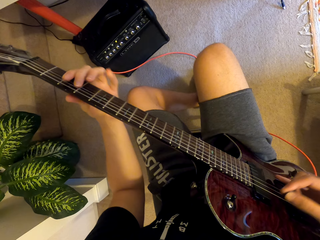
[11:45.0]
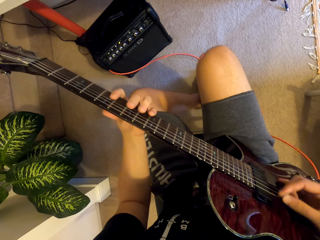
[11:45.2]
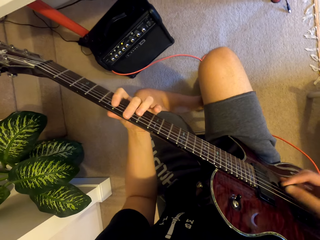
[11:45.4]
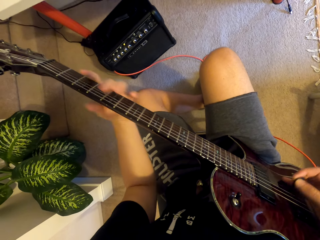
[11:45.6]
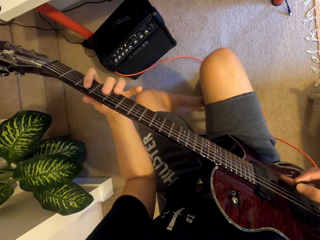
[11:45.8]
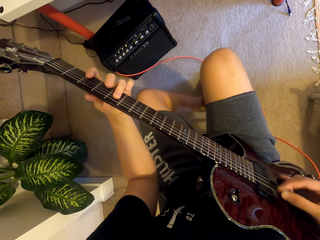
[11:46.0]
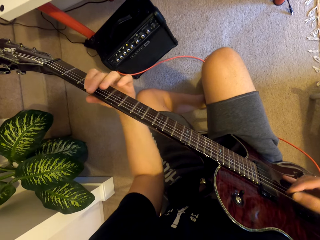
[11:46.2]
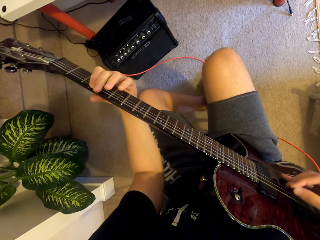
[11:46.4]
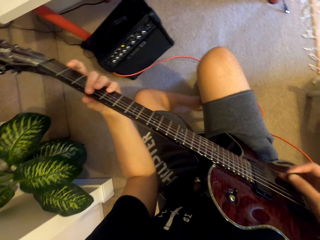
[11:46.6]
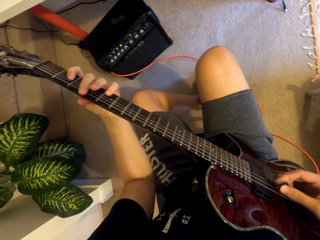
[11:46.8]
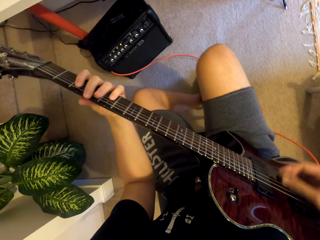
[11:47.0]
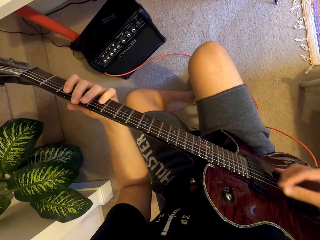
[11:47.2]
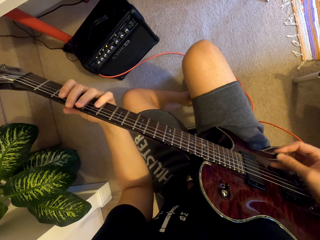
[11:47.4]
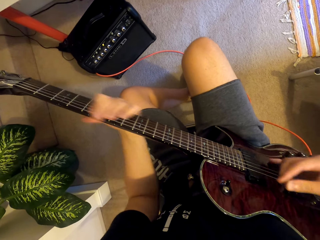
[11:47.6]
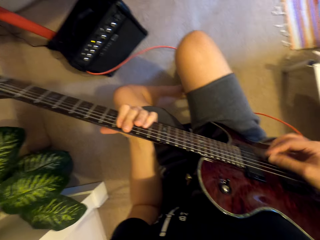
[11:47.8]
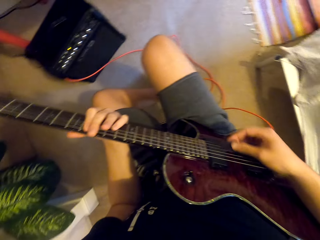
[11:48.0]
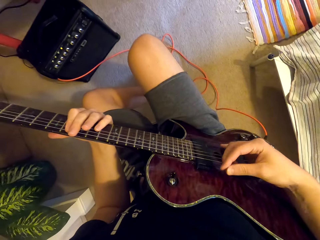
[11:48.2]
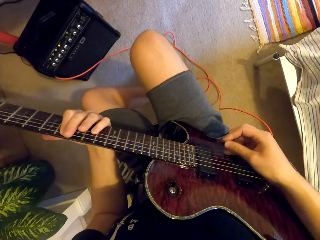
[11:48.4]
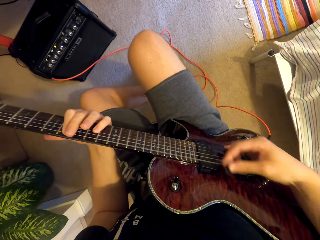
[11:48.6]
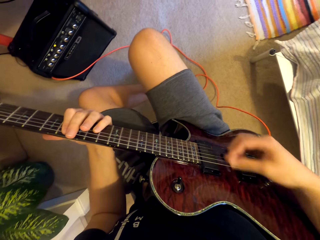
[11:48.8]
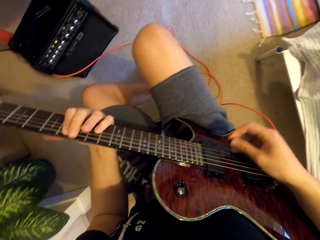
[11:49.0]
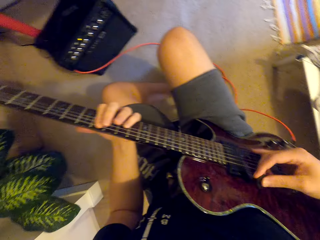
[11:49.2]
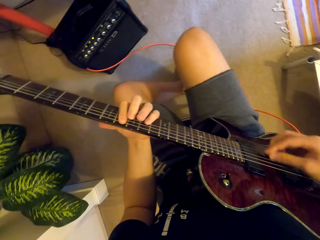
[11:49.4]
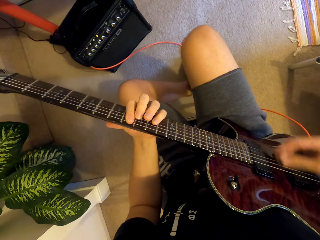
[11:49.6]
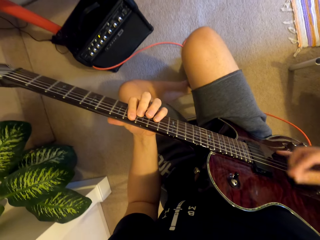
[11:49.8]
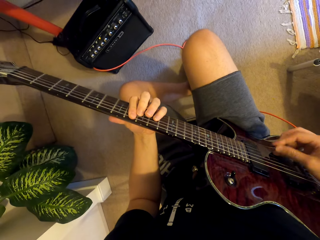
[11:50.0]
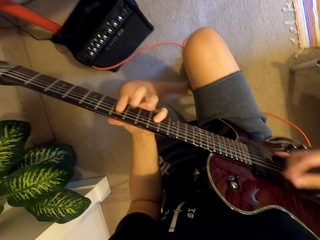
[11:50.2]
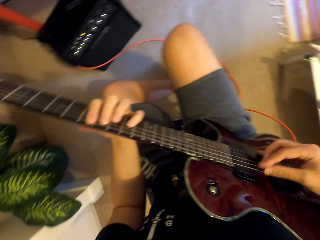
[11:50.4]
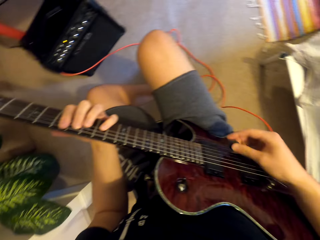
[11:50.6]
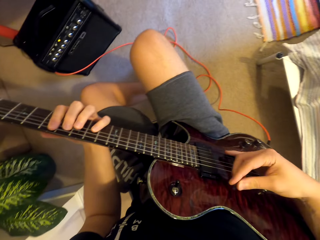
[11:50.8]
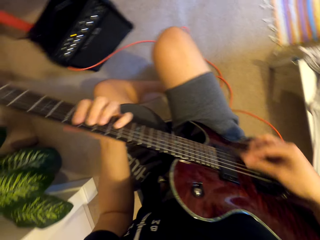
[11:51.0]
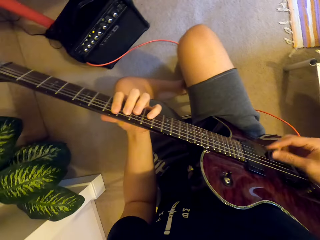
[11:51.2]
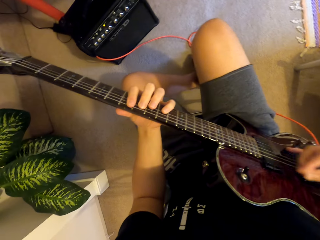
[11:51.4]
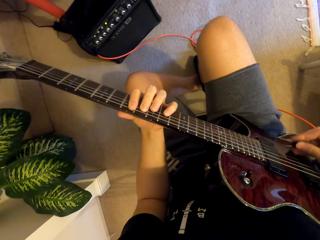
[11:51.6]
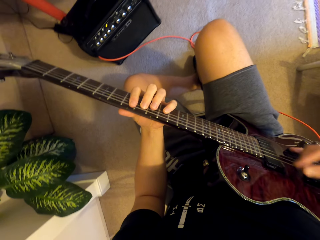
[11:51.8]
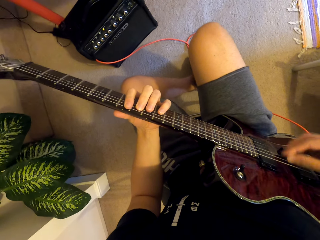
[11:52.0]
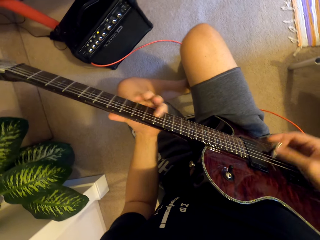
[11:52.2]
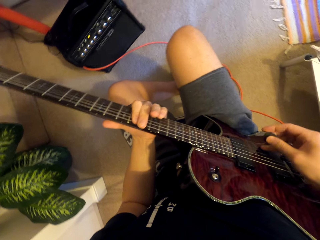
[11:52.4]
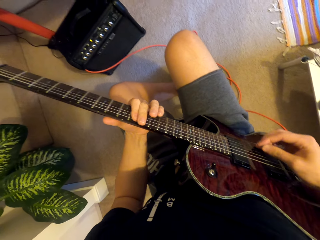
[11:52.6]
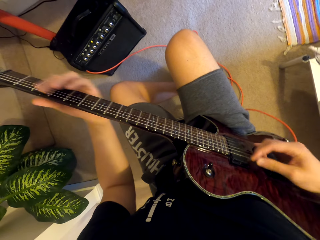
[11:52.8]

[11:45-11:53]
The camera wearer shakes the leg. They play the guitar.

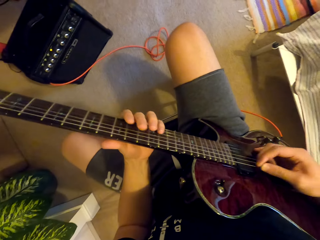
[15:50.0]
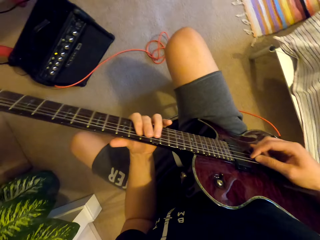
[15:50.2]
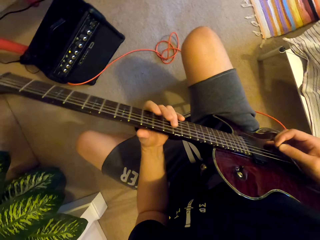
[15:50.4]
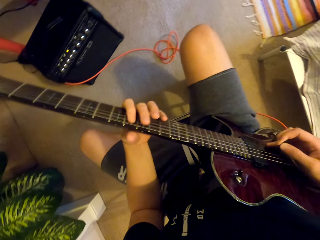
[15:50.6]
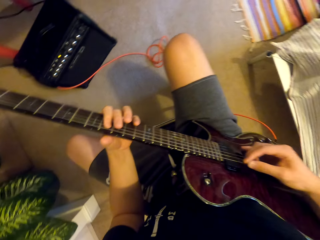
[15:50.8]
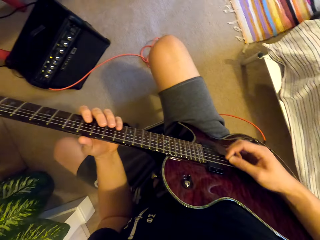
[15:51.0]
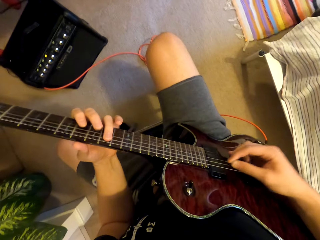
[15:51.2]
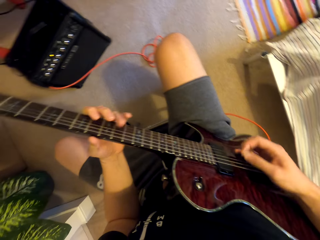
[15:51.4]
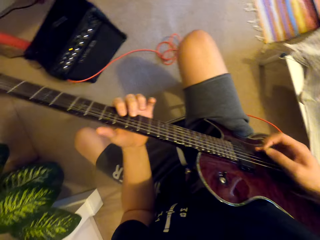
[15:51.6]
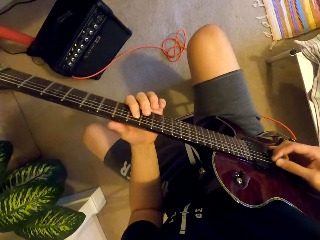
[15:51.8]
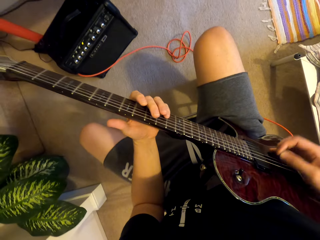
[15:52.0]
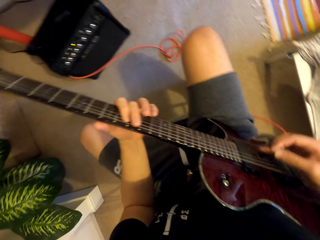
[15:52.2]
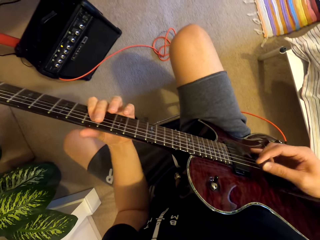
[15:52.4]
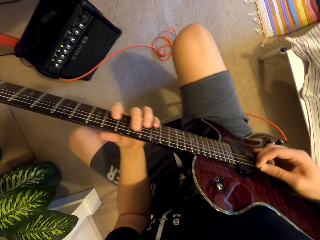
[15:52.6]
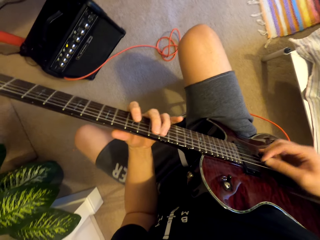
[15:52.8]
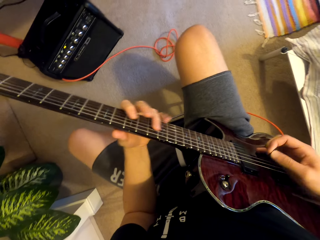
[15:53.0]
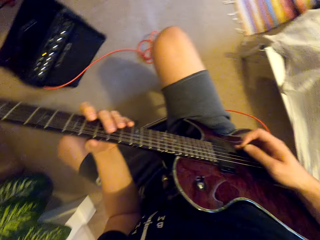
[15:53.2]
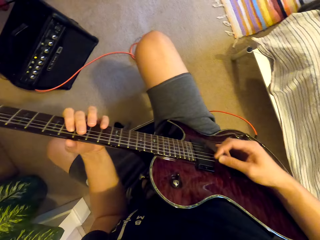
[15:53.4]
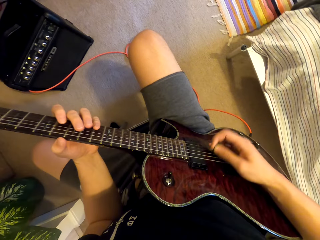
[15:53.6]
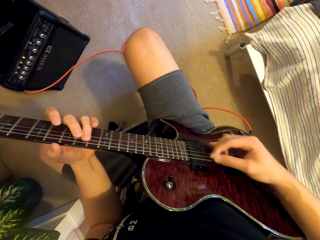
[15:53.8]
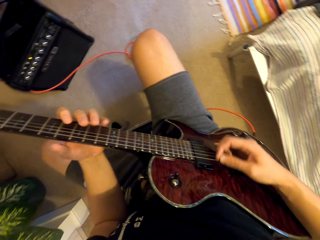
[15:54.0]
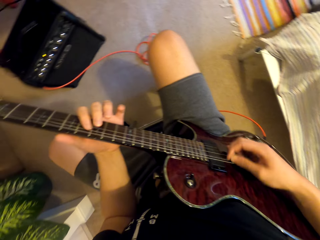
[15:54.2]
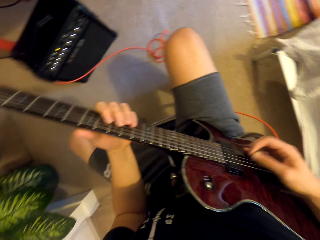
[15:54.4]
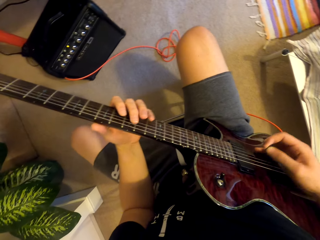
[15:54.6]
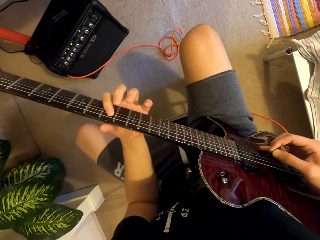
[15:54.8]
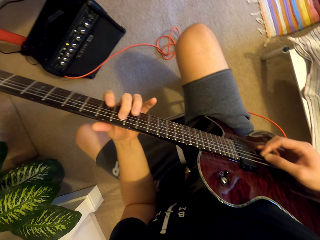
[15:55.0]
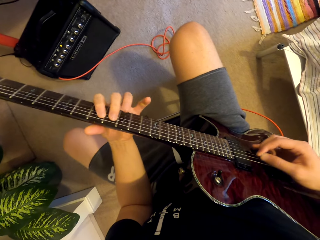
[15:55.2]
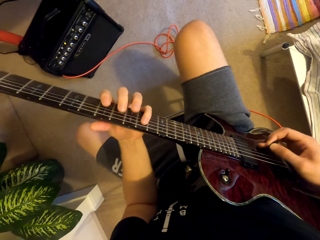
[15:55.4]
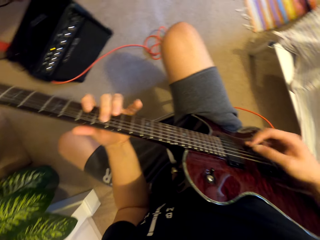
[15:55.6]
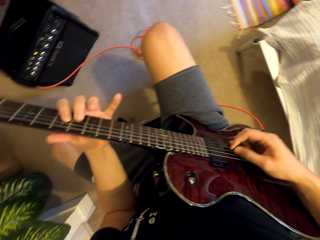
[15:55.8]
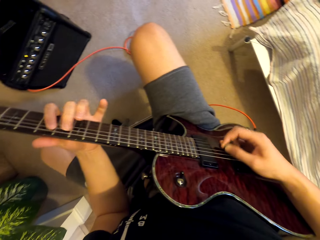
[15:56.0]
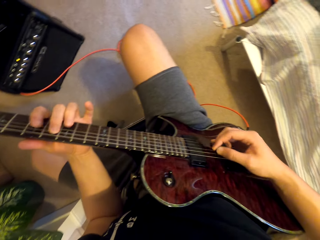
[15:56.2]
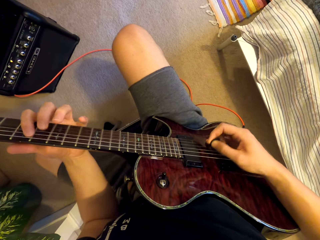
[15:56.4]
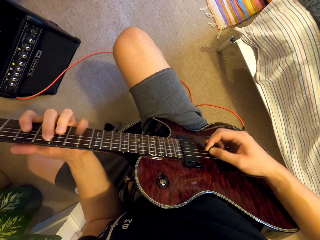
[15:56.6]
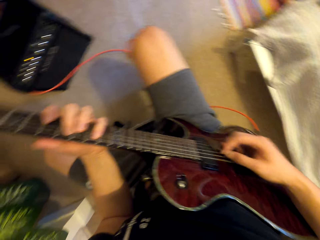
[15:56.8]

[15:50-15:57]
The camera wearer plays the guitar.

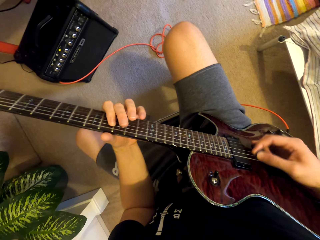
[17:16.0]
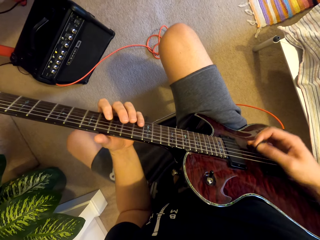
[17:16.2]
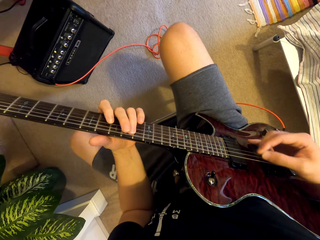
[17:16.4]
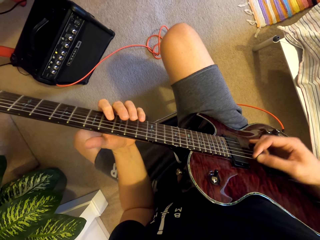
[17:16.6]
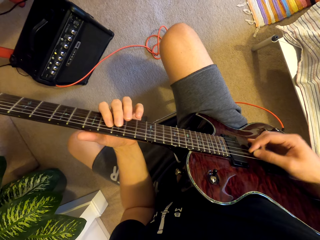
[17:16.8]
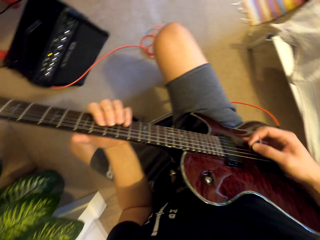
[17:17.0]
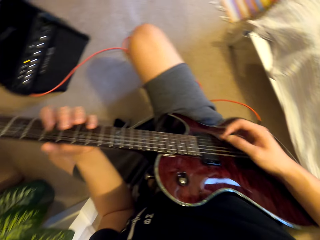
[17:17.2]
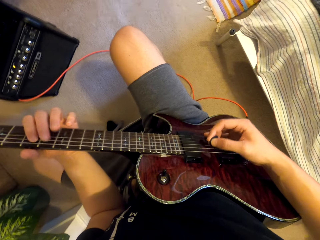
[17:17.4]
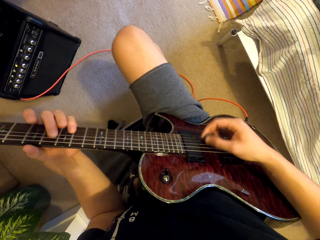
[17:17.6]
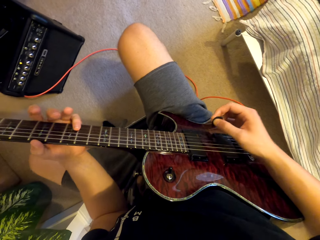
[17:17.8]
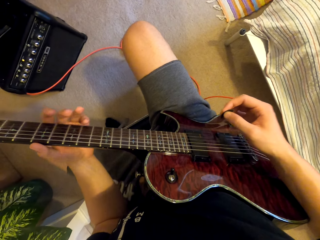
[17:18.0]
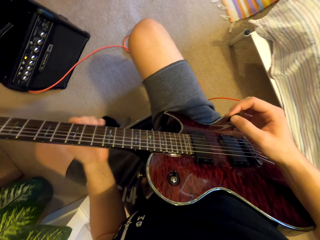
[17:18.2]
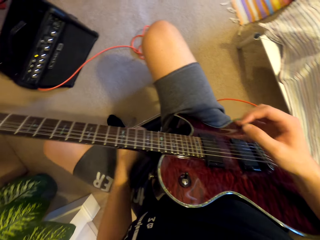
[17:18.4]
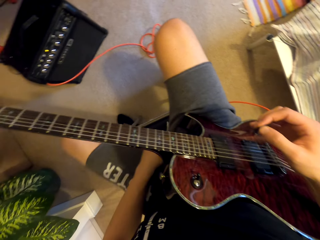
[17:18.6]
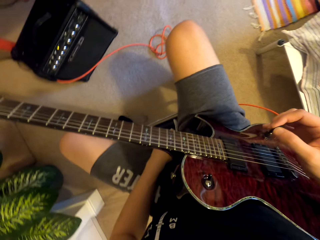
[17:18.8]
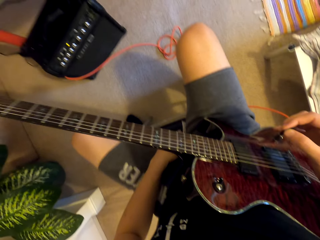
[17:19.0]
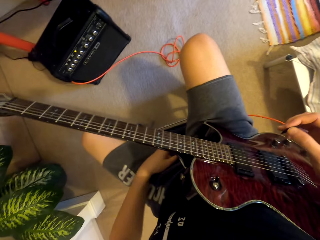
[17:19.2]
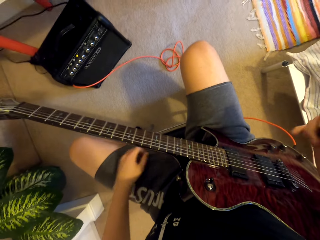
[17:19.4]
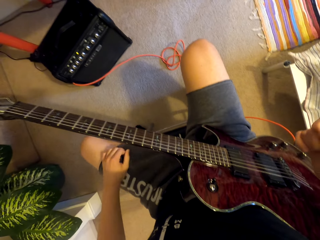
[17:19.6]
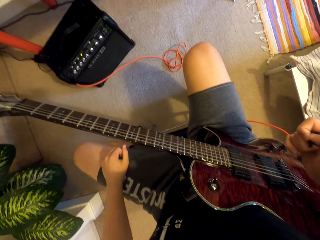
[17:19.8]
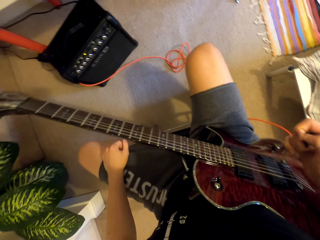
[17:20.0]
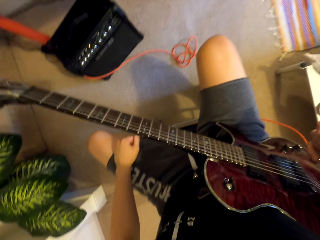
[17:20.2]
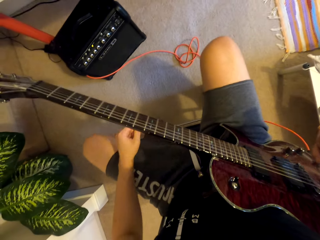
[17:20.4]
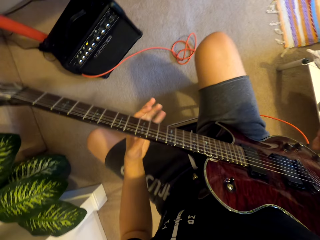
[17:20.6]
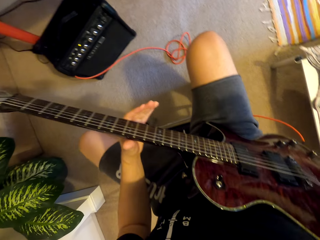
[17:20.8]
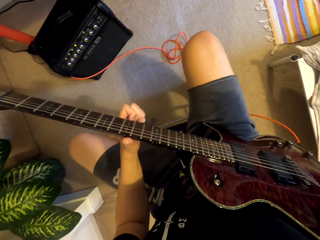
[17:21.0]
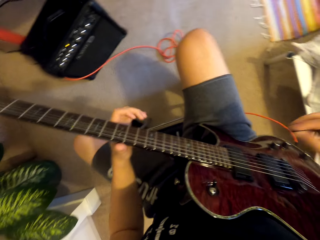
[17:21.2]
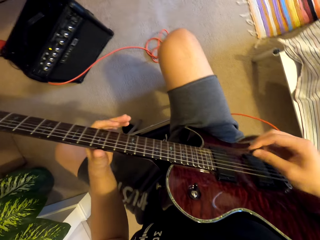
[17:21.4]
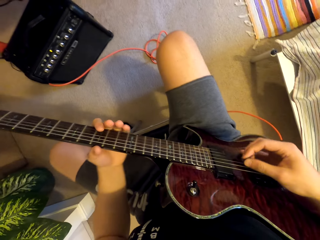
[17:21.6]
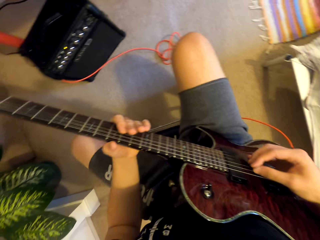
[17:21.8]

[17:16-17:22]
The camera wearer stops. They stomp the left foot on the floor. They hold the neck of the guitar.
